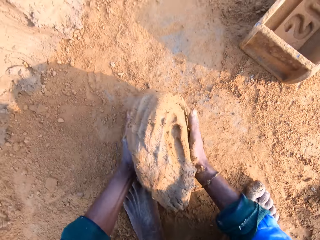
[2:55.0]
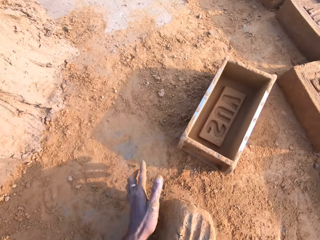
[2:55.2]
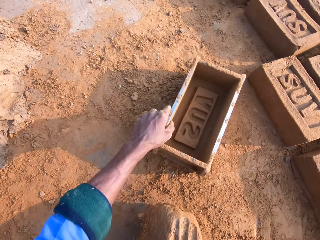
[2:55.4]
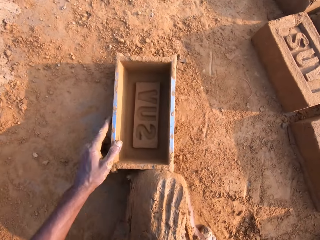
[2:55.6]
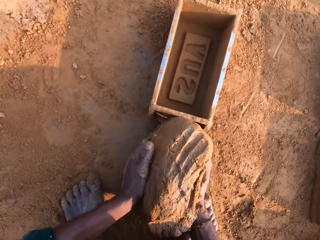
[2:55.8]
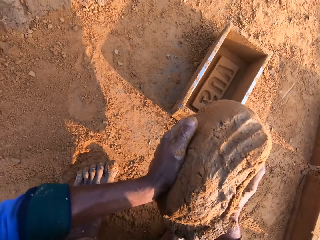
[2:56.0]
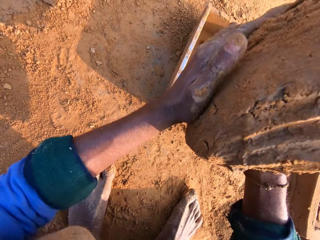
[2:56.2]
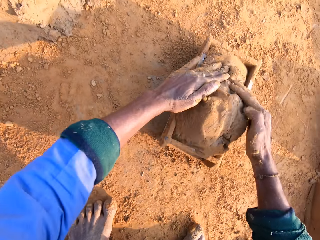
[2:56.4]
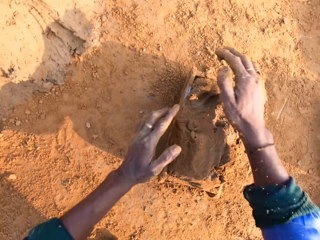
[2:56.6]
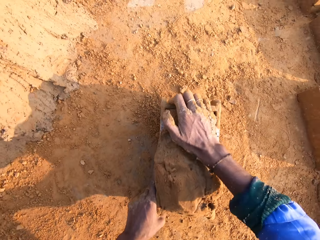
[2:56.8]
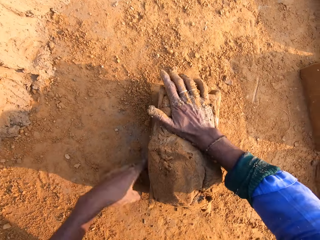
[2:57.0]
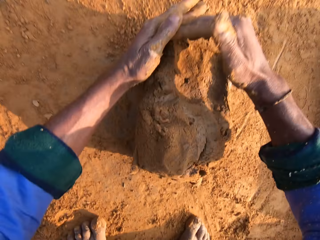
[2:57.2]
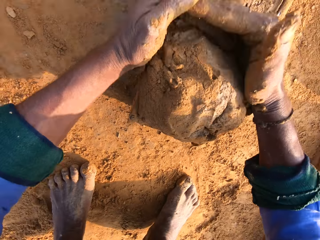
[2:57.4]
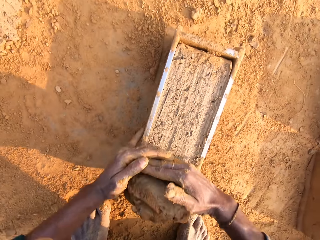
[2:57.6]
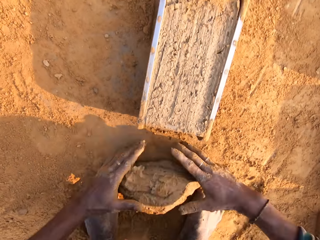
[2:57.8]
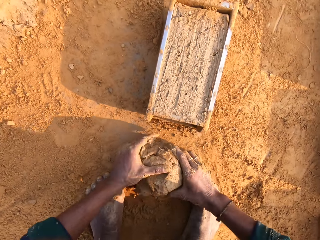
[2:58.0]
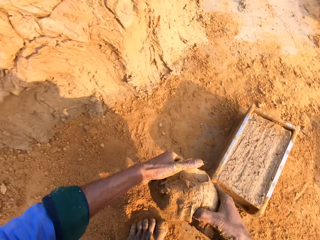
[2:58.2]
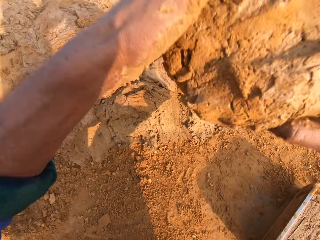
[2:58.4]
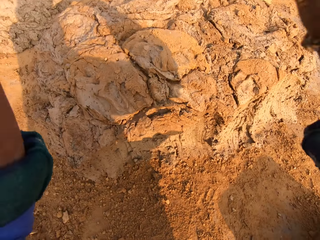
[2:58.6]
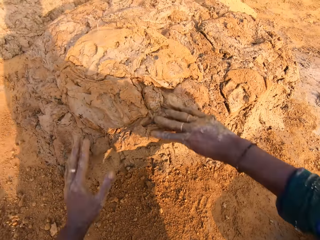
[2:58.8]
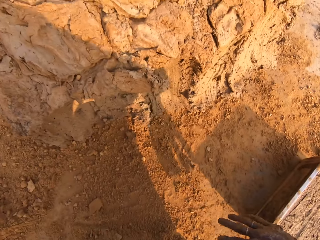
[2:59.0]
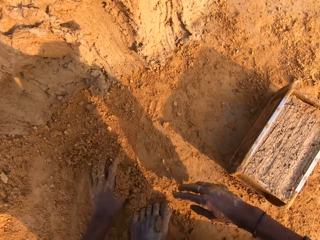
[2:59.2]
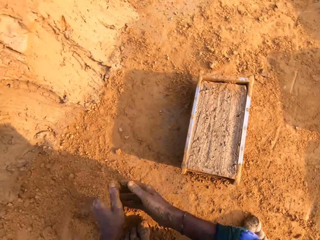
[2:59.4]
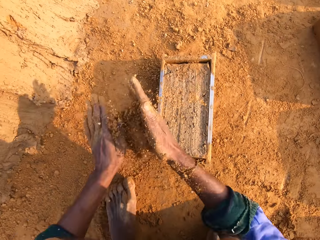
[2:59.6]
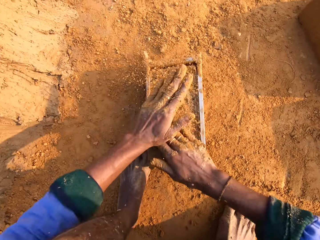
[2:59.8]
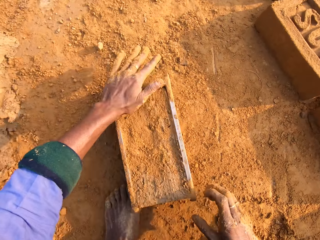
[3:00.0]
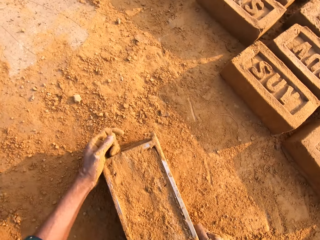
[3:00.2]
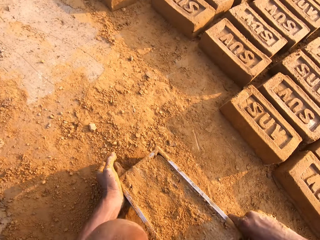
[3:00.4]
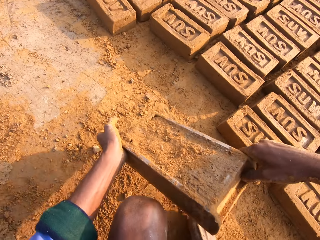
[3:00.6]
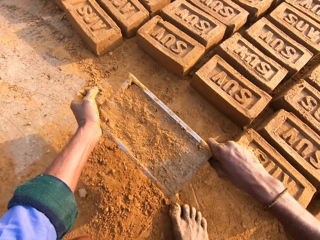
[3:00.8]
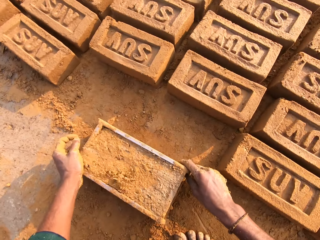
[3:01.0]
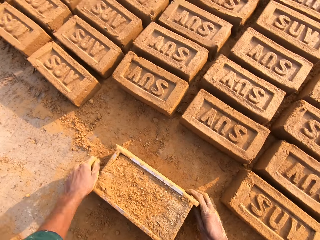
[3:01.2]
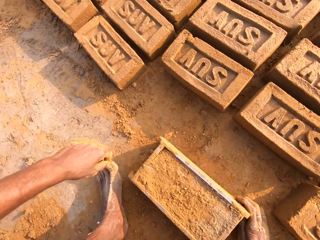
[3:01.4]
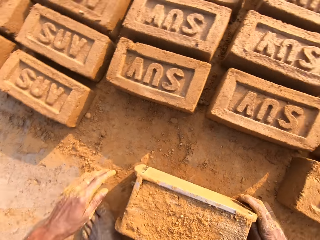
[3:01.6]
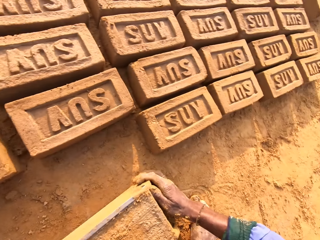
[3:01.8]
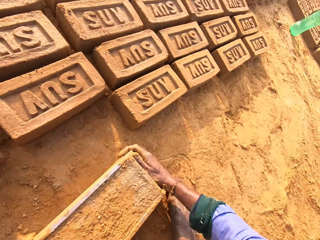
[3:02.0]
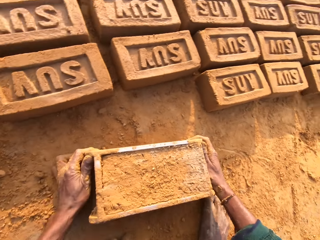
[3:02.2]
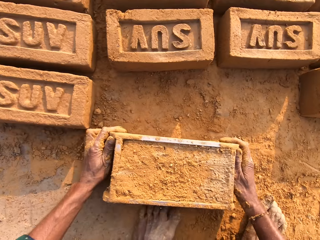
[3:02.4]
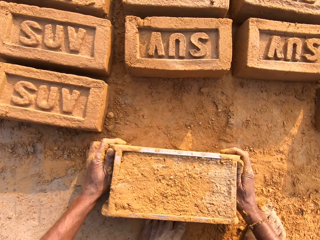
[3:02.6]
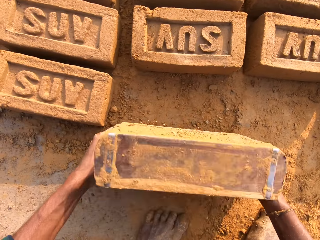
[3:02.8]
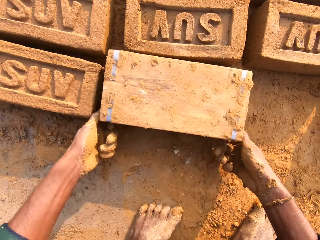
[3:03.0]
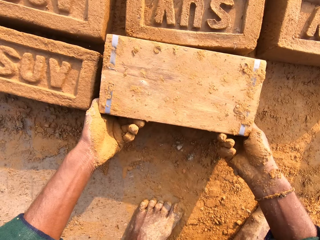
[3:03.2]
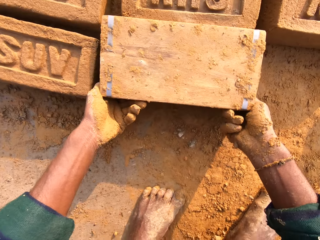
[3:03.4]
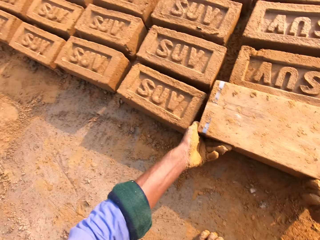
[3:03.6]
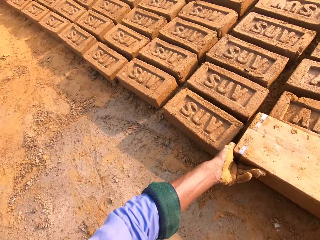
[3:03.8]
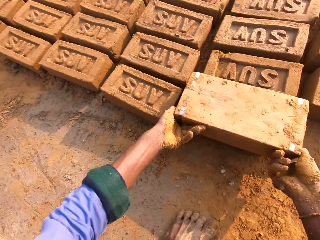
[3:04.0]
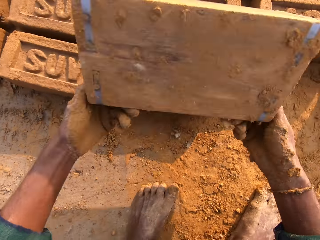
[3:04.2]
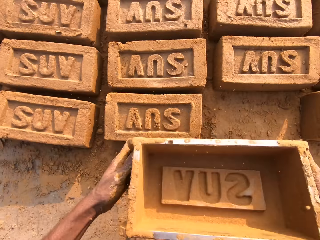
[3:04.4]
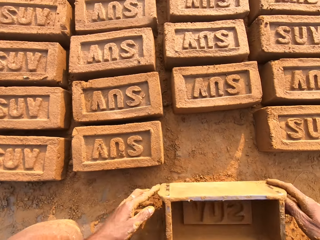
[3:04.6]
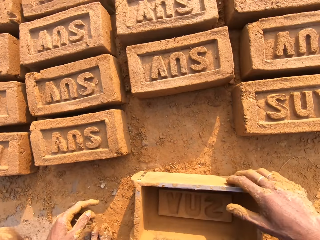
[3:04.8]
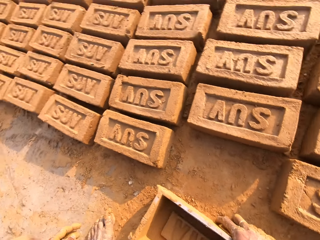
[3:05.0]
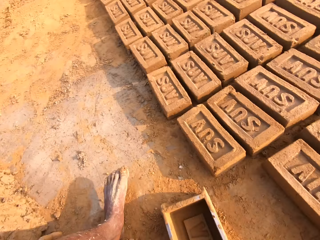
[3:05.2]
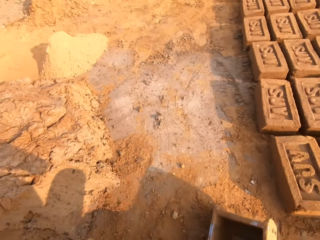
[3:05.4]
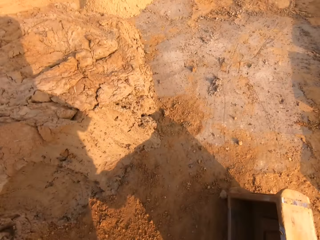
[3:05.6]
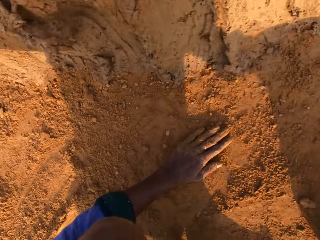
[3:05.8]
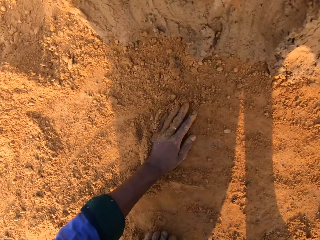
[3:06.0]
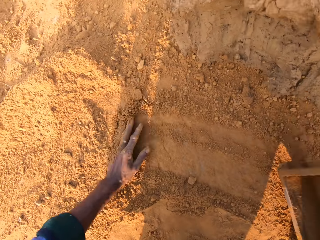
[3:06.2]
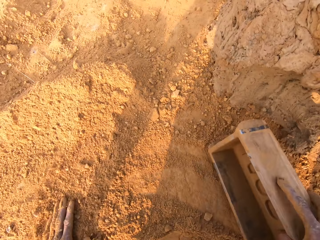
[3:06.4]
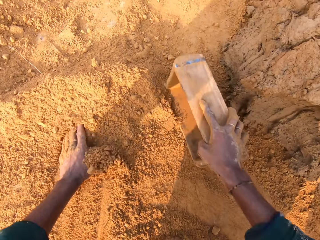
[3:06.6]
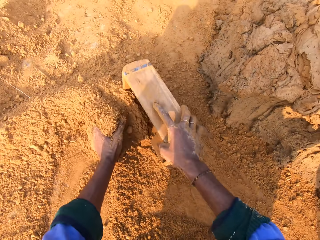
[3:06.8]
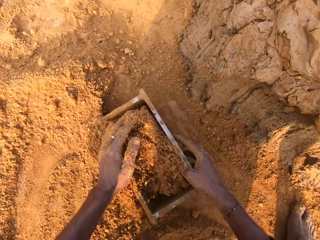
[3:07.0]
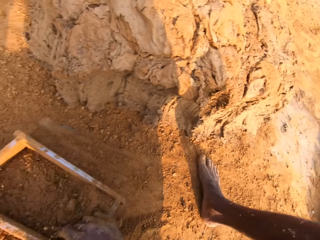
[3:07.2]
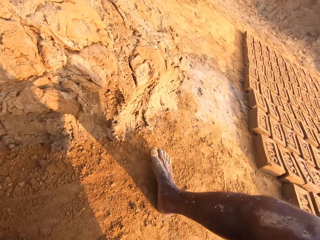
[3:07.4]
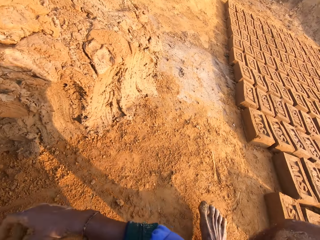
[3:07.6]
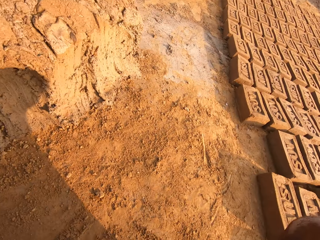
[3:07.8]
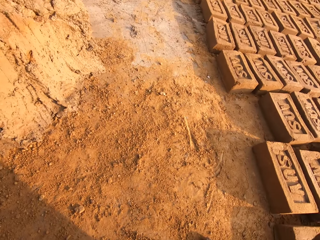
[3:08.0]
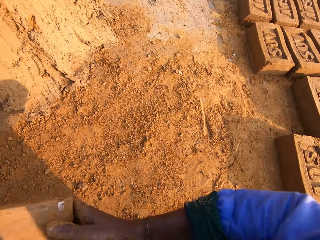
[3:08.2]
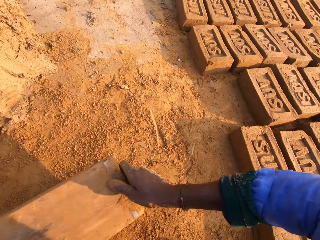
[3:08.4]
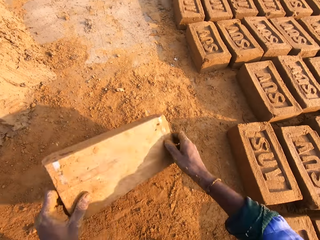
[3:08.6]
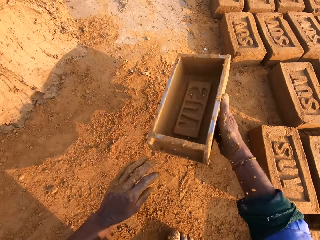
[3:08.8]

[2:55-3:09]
The camera wearer carries the clay with the right hand. They pull the brick mold closer with the left hand. They drop the clay in the brick mold. They remove the excess clay from the brick mold with both hands. They pick the clay with both hands. They drop the clay on the ground. They pick the soil with the left hand. They pour the soil on the clay. They cover the brick mold with soil. They carry the brick mold with both hands and drop the brick mold on the ground. They stare at the brick molds. They carry the brick mold with both hands and drop the brick on the ground. They flip the brick mold on the ground. They carry the brick mold with both hands and drop the brick mold on the ground. They move the left hand on the soil. They remove the brick from the brick mold. They carry the brick mold with the right hand and put the soil in the brick mold. They collect soil with the brick mold. They pour the soil on the ground.

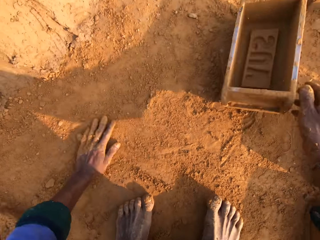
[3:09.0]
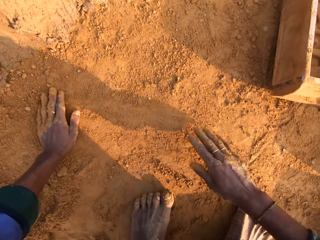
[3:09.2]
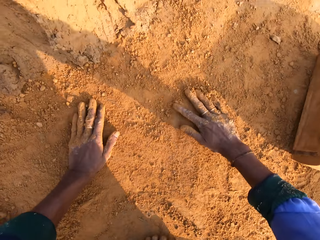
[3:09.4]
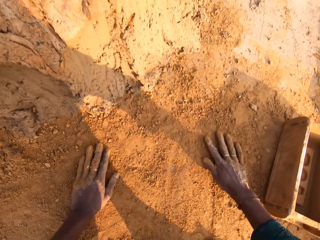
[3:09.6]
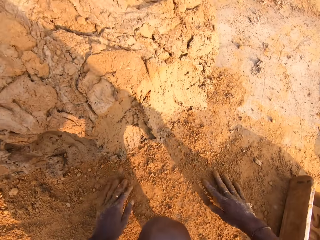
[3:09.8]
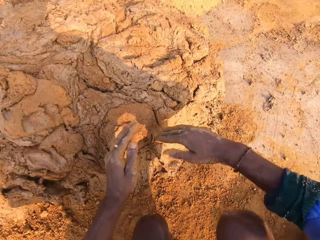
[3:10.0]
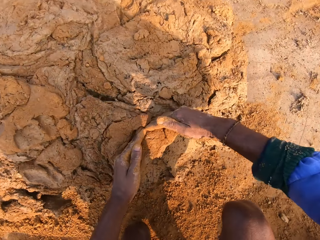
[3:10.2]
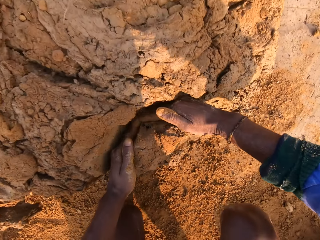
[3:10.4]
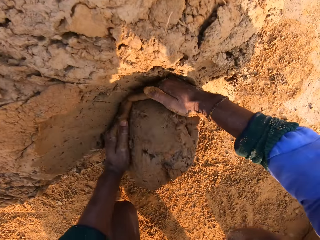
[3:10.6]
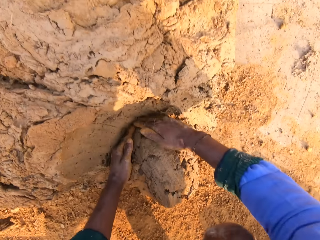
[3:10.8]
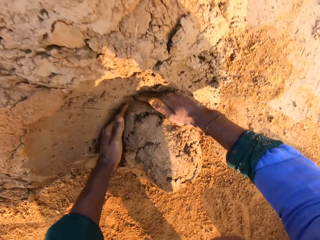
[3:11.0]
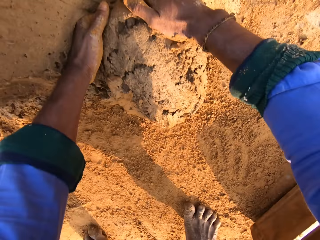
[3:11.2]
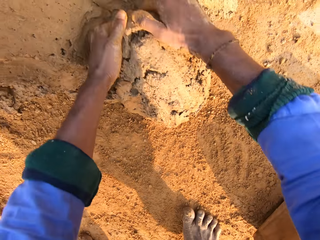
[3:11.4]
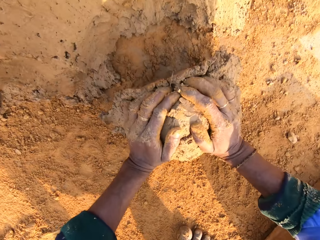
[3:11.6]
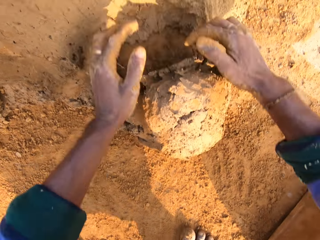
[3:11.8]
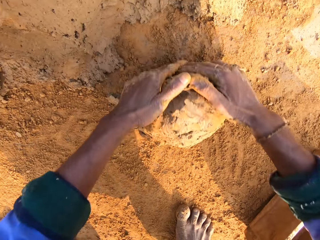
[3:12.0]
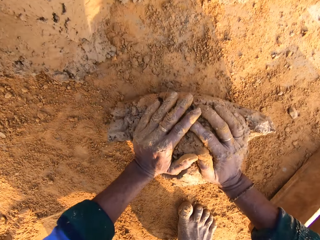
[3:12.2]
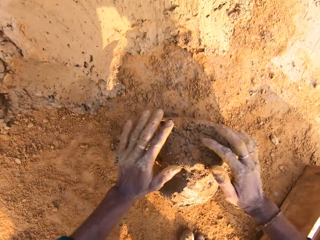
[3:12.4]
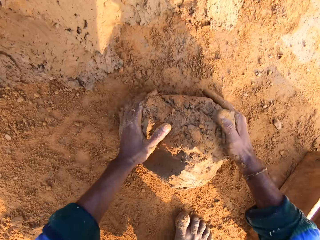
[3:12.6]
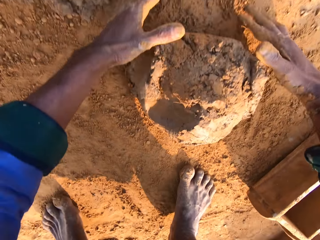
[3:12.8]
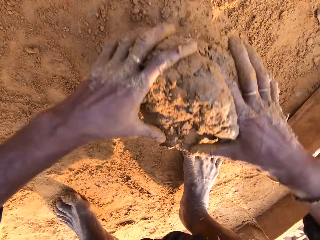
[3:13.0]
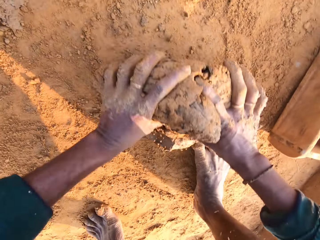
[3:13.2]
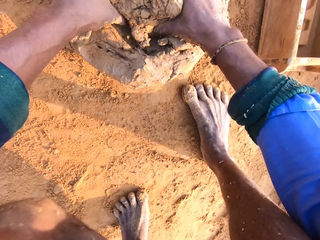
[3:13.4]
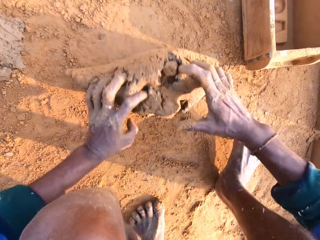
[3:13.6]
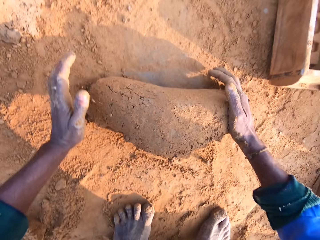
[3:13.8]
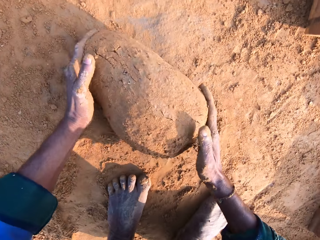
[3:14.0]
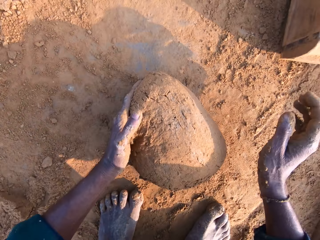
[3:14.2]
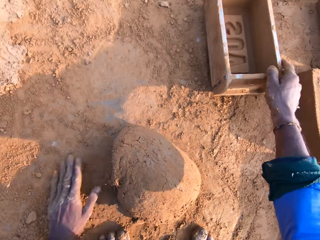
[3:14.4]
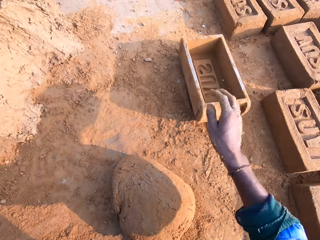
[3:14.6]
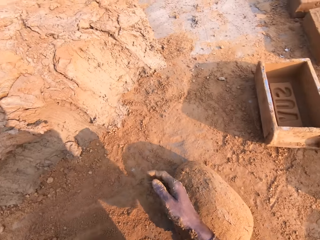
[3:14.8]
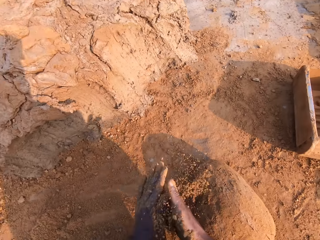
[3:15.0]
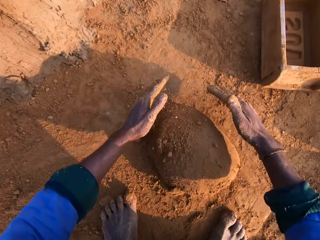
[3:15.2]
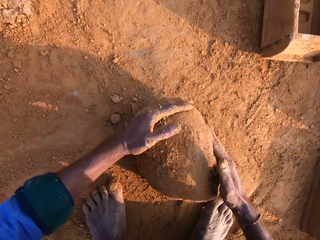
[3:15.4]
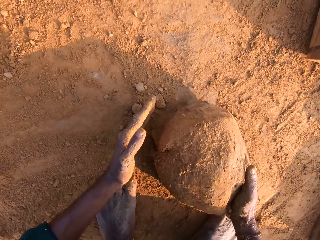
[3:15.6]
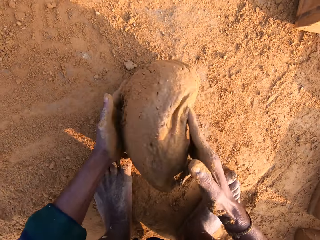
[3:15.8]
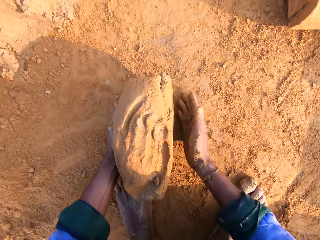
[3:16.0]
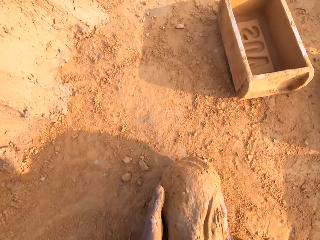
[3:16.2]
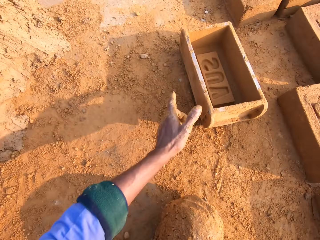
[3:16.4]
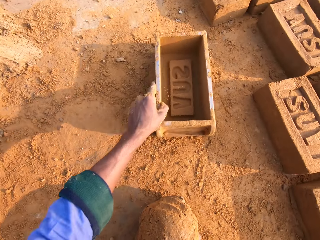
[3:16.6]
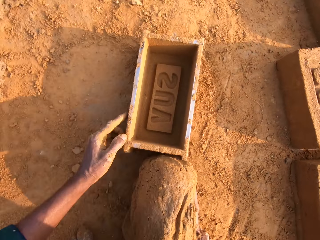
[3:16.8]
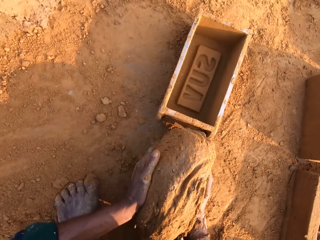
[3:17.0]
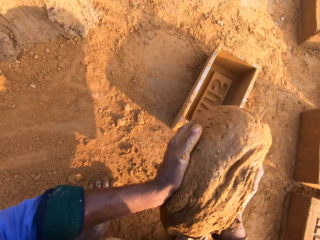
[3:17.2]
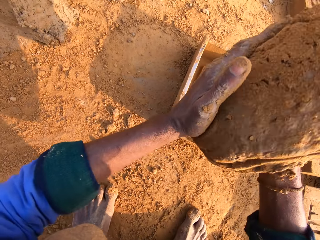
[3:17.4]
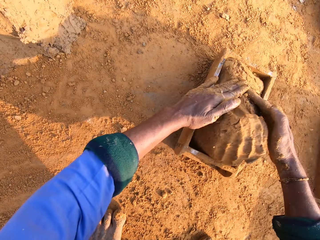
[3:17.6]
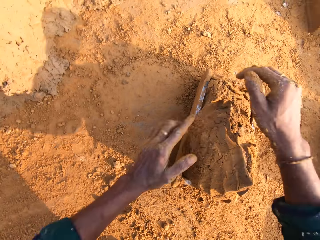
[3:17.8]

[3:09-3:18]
The camera wearer drops the brick mold on the ground. They rub both hands on the soil and cut the clay with both hands. They scoop the molding clay. They roll the clay on the soil. They pick the soil with the left hand, pour the soil on the clay and carry the clay with the right hand. They pull the brick mold closer with the left hand.
